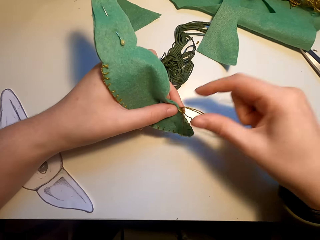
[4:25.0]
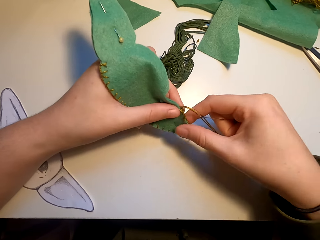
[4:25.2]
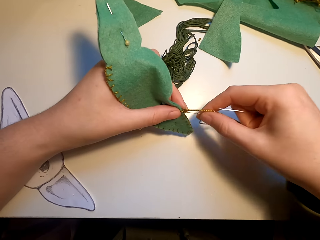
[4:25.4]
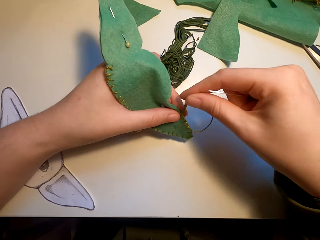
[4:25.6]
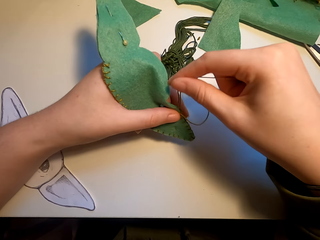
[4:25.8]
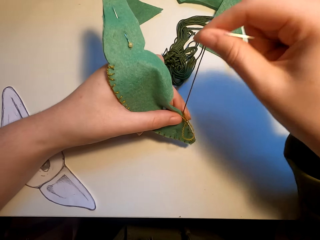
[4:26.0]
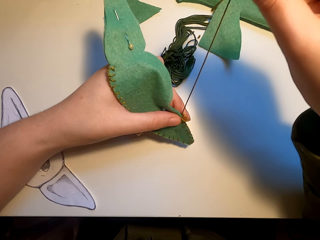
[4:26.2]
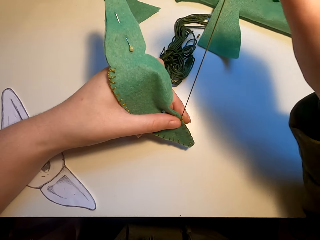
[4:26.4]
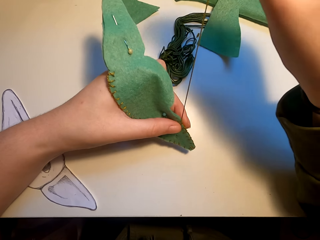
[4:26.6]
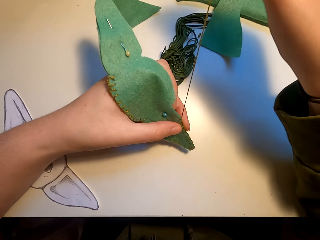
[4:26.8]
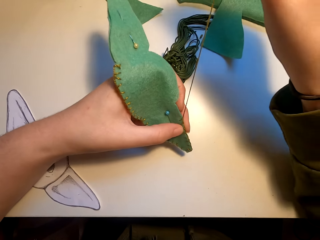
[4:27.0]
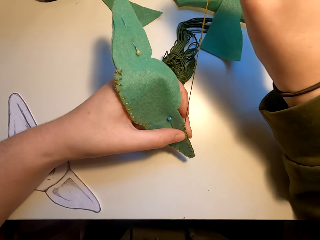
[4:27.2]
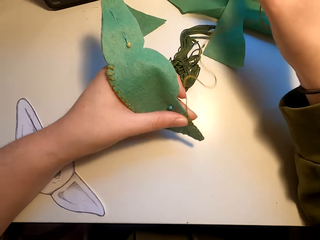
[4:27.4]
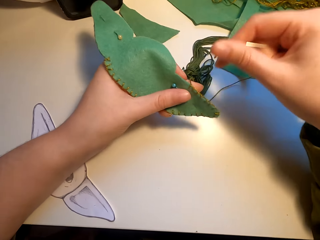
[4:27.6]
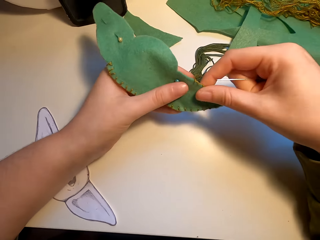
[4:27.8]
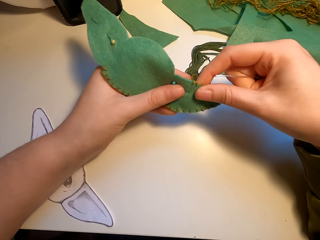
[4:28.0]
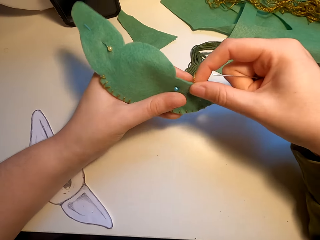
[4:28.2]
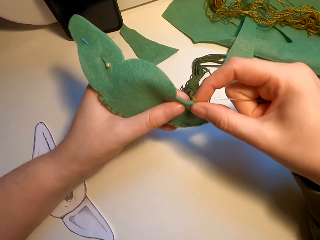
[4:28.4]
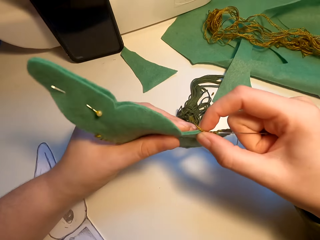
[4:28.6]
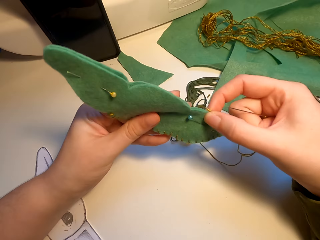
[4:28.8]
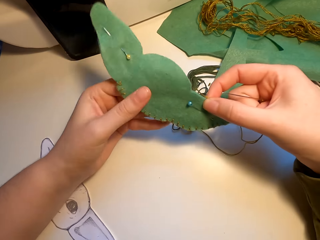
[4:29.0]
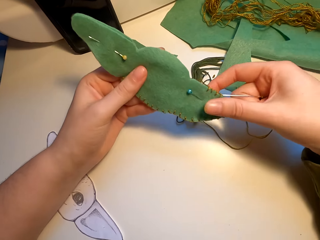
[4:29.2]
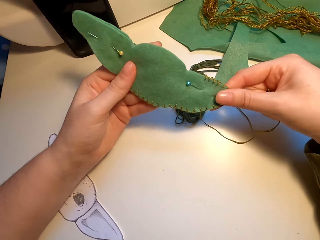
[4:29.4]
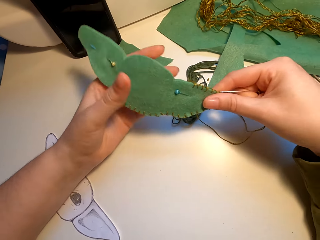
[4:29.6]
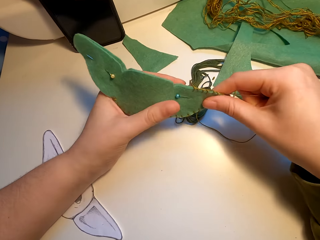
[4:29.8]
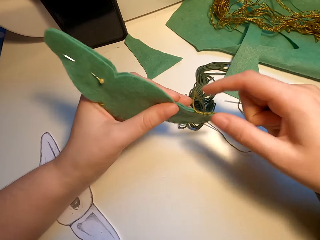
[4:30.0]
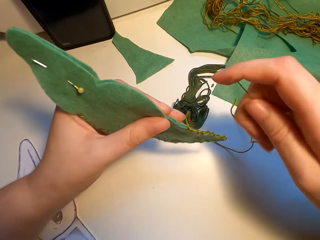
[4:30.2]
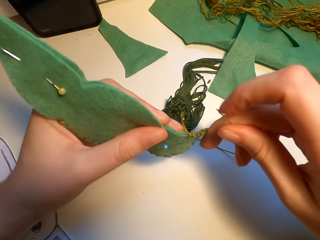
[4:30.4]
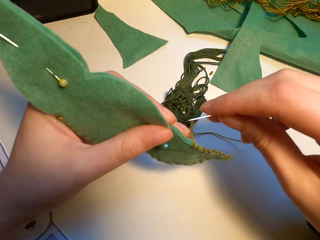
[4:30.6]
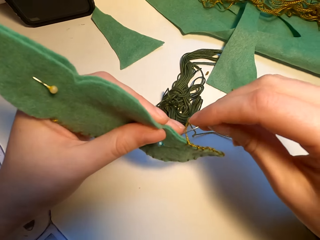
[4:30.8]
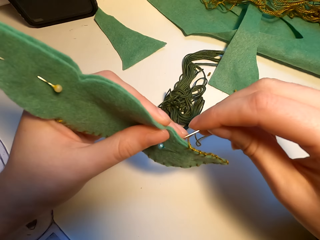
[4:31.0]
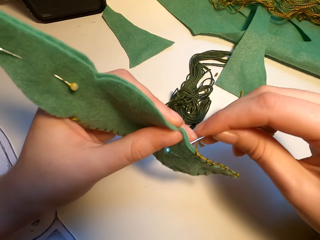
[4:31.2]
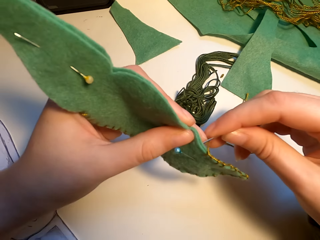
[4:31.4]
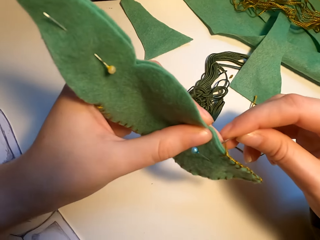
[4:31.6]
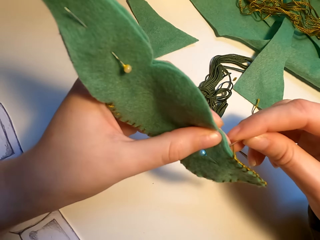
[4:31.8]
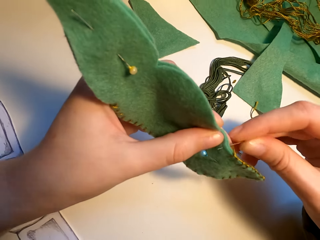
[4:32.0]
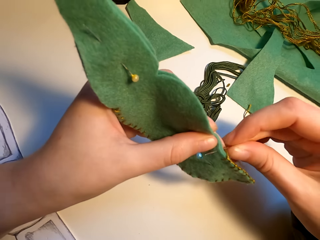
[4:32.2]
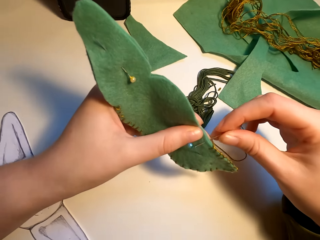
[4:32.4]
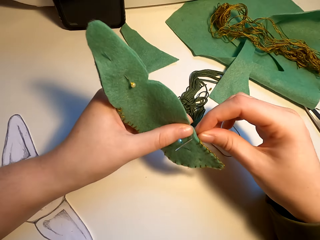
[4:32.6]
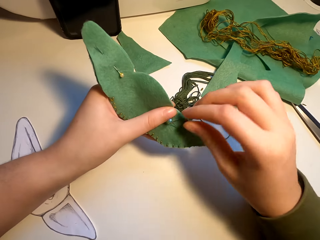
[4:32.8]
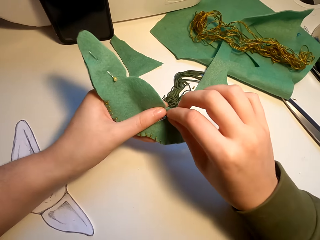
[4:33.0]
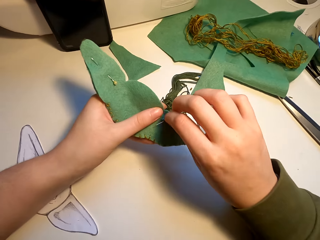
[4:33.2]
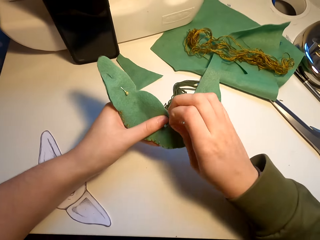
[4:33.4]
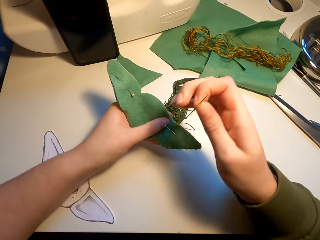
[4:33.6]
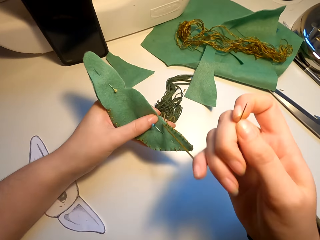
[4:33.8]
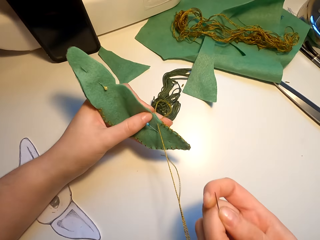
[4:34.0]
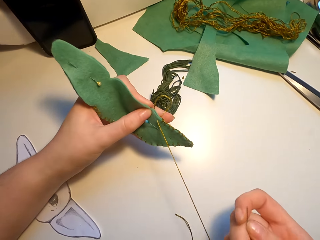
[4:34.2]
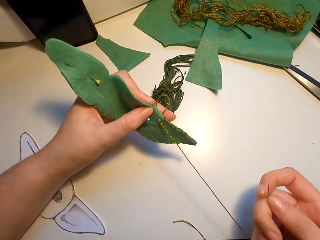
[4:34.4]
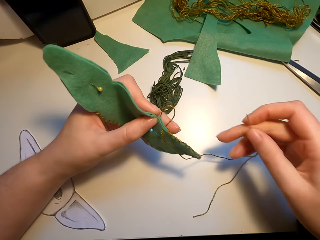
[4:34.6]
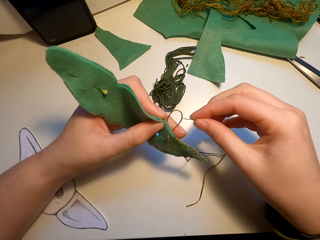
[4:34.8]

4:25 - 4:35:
The camera wearer aligns the fabric. They sew the fabric with a needle.

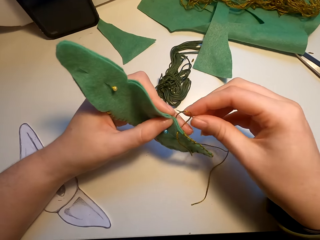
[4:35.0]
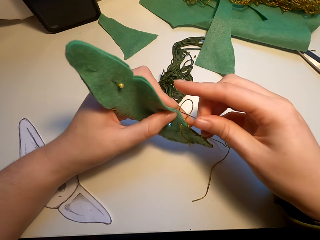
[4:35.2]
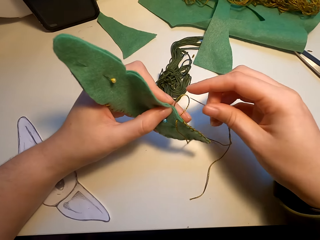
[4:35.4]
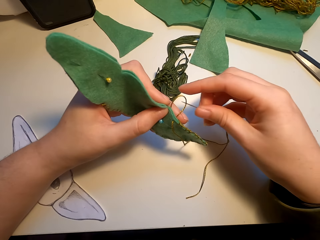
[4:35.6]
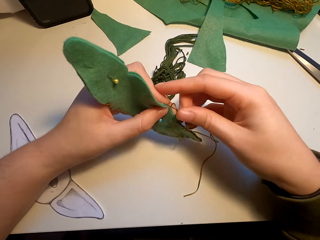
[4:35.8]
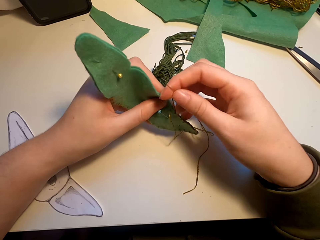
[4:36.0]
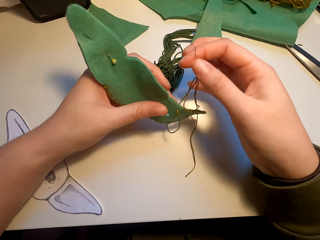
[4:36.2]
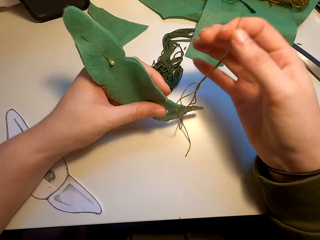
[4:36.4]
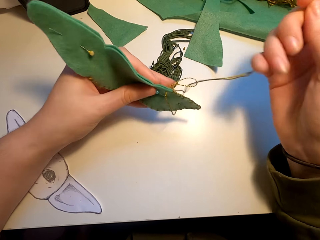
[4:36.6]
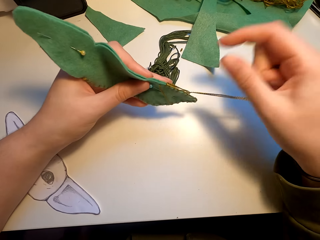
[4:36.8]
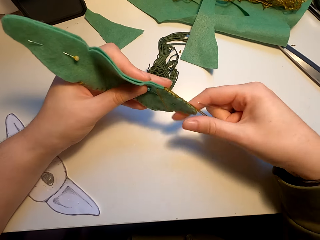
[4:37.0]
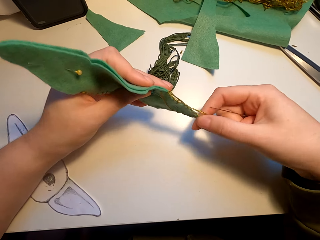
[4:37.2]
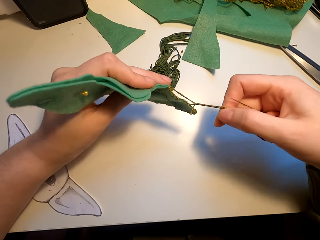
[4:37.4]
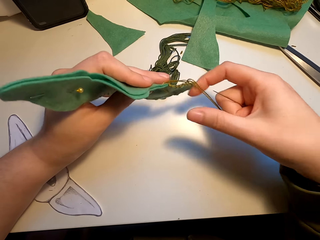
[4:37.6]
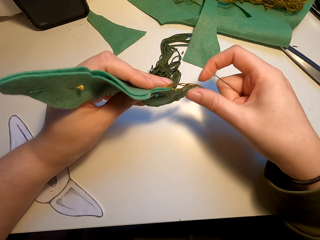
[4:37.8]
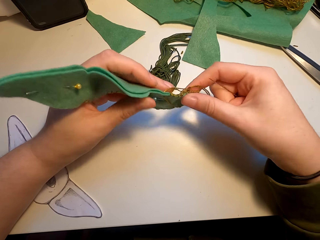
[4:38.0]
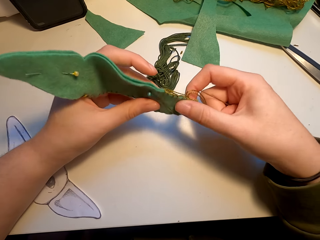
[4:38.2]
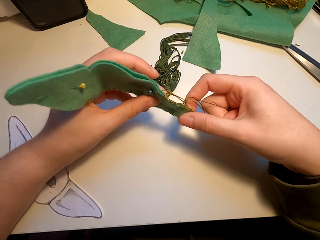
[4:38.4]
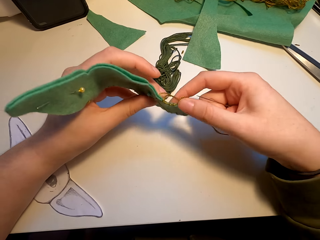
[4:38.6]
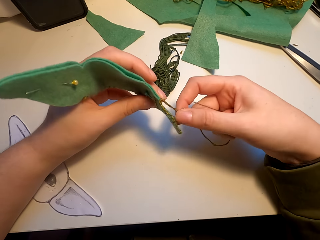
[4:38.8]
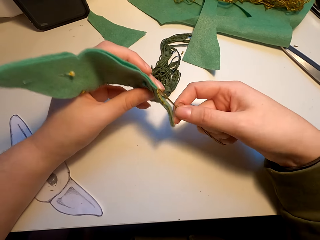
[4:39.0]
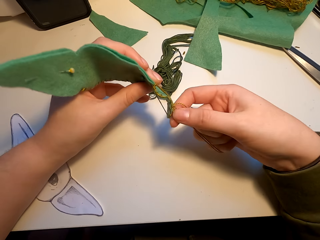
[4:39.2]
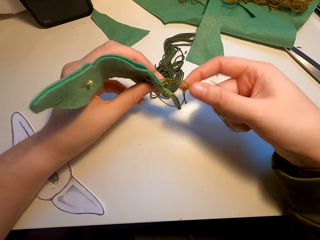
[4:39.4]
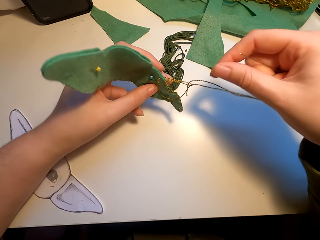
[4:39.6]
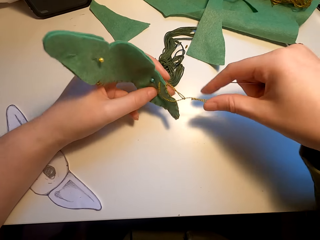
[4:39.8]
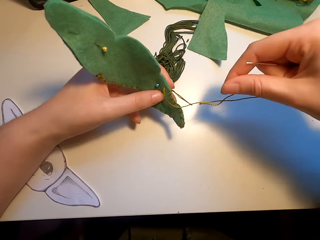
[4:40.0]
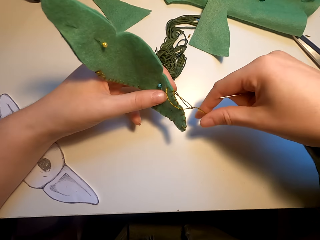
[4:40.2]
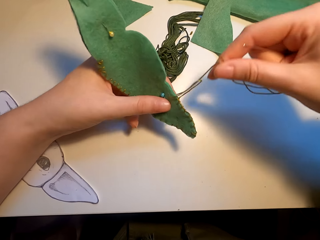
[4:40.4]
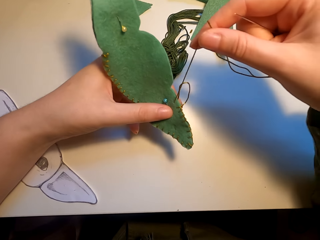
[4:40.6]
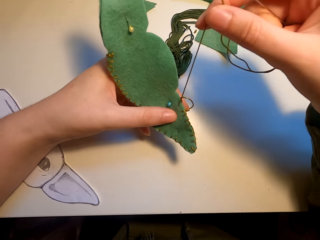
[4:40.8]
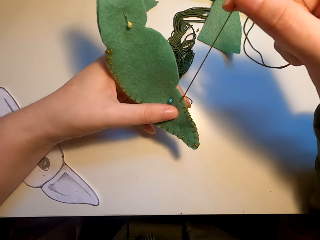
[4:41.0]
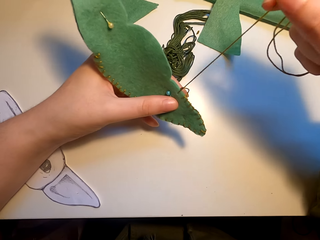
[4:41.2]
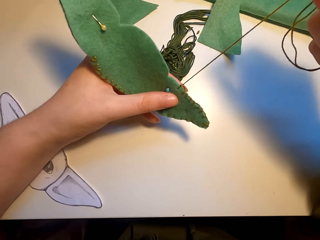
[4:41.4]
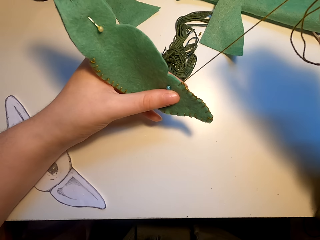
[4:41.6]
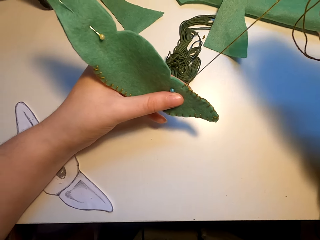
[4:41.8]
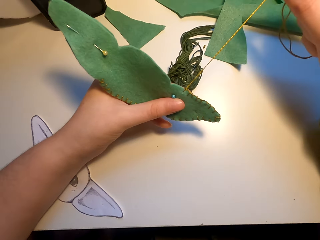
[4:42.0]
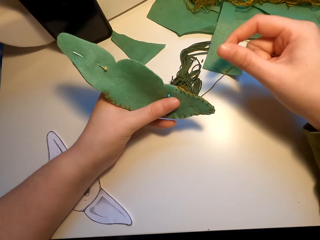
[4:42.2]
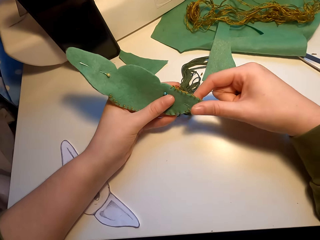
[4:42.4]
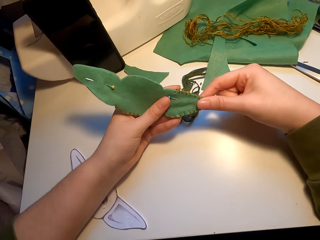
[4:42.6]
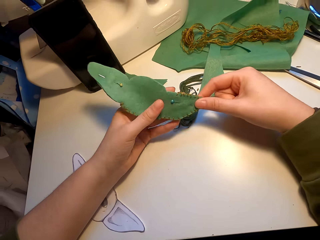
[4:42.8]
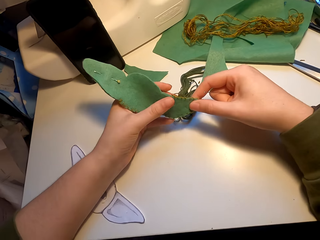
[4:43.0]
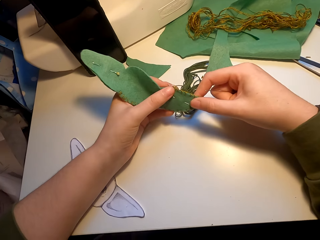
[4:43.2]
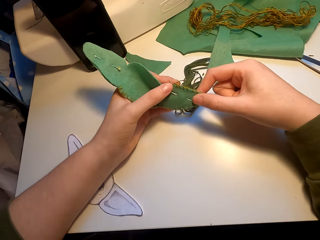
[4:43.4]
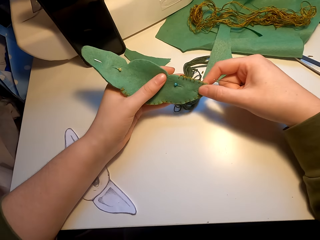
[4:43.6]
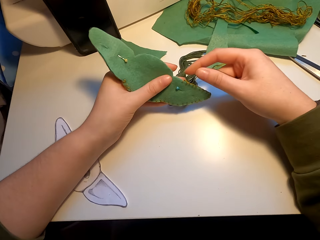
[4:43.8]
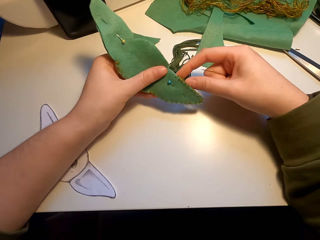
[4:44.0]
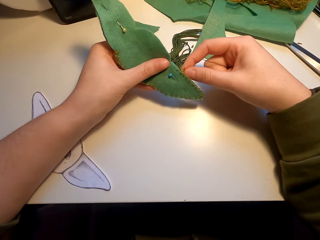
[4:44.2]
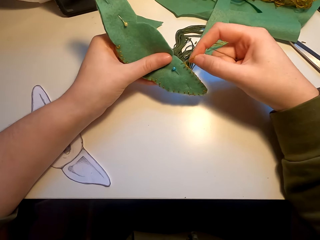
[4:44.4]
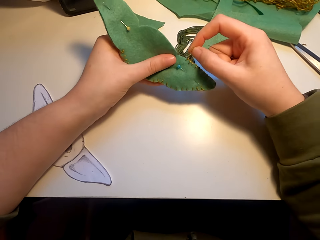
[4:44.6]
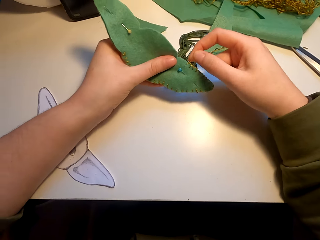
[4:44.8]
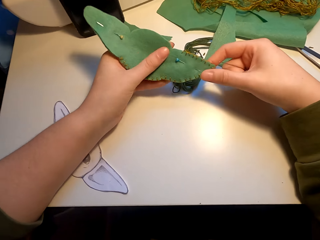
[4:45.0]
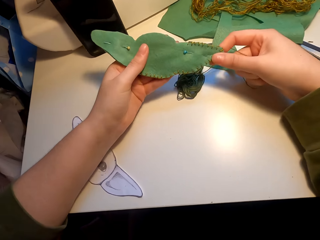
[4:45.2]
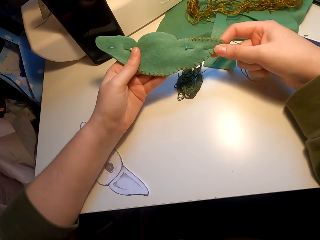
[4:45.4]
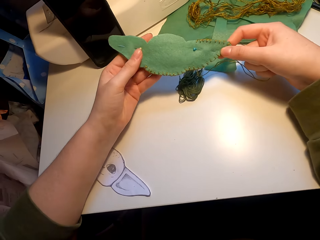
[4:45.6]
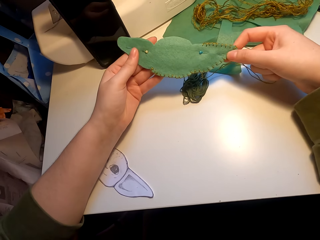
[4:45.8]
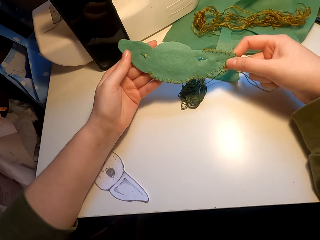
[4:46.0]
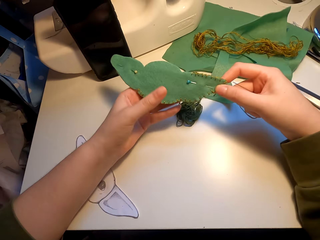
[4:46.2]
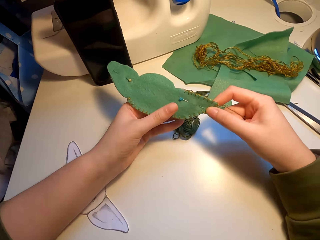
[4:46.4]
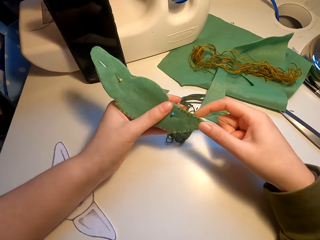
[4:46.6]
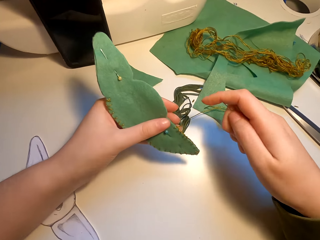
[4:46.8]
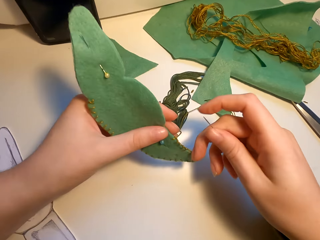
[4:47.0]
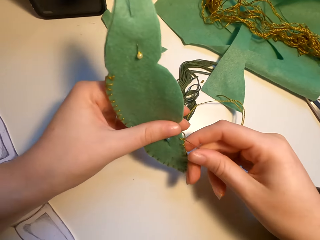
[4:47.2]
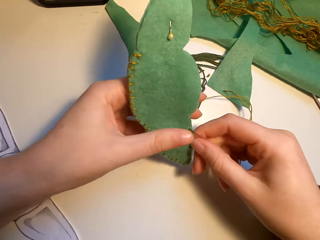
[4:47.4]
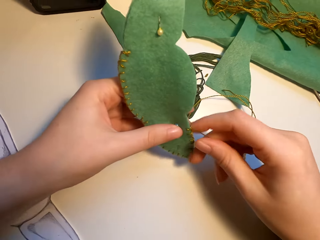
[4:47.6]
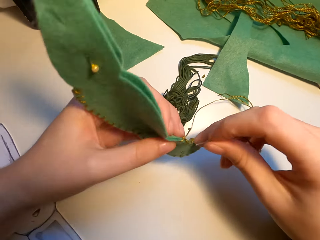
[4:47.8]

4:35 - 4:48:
The camera wearer pulls the thread. They stretch the thread. They align the fabric. They look at the fabric cut art.
